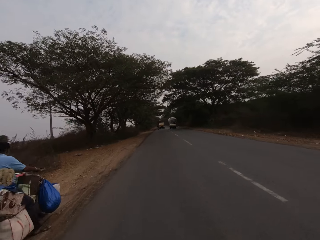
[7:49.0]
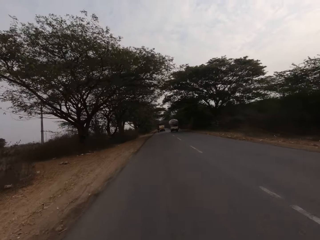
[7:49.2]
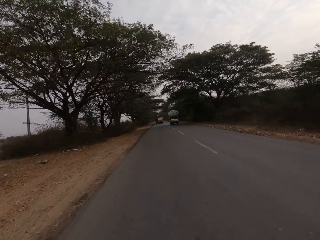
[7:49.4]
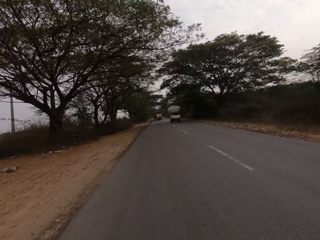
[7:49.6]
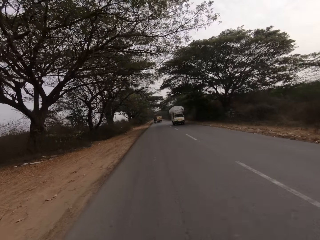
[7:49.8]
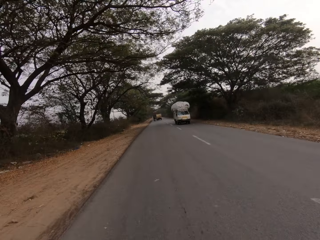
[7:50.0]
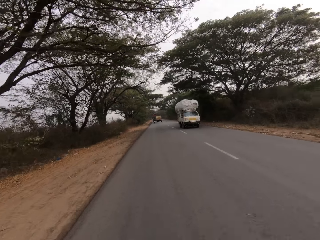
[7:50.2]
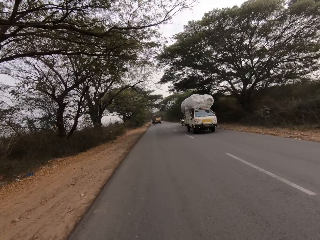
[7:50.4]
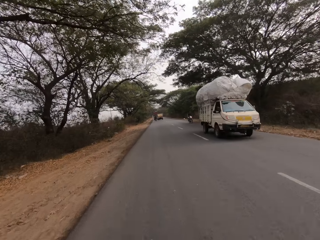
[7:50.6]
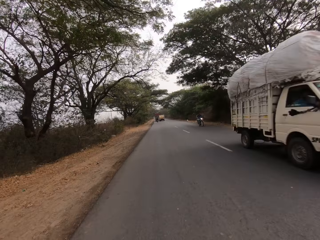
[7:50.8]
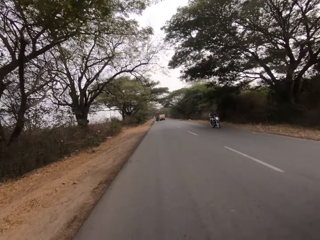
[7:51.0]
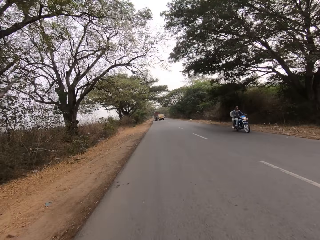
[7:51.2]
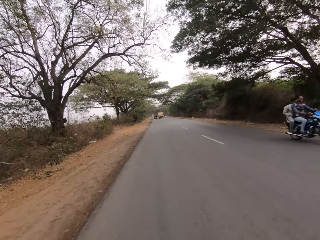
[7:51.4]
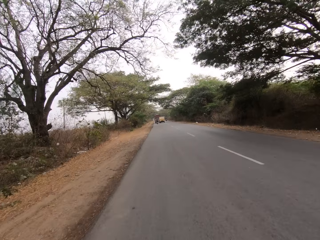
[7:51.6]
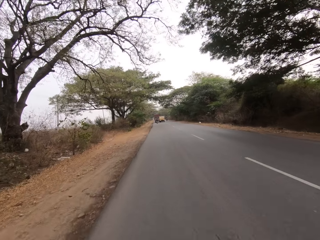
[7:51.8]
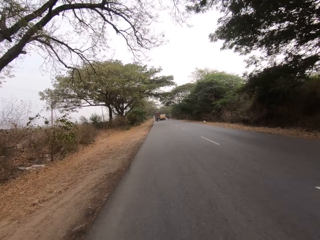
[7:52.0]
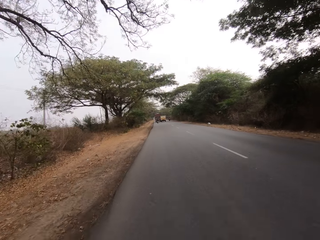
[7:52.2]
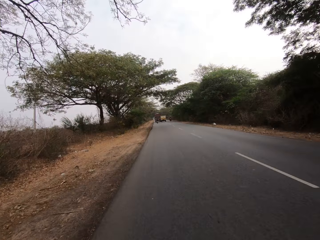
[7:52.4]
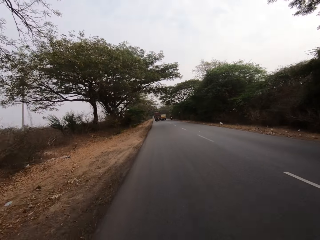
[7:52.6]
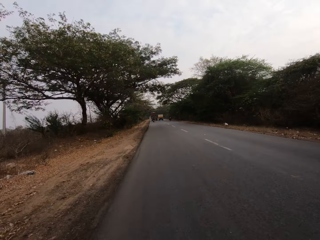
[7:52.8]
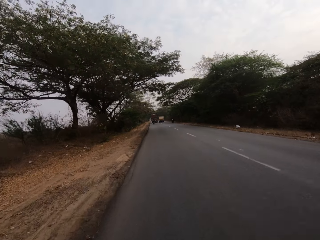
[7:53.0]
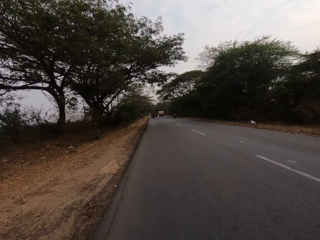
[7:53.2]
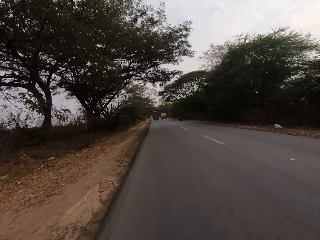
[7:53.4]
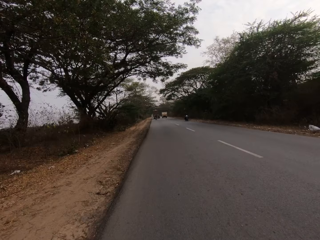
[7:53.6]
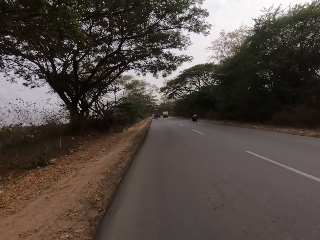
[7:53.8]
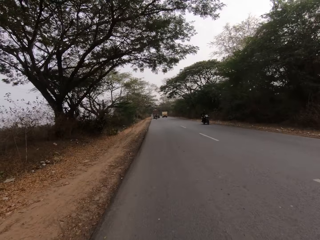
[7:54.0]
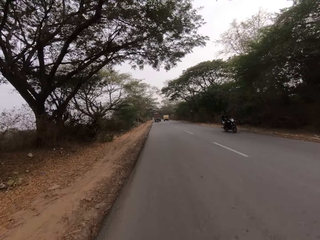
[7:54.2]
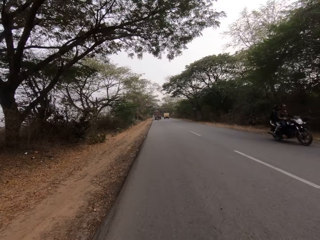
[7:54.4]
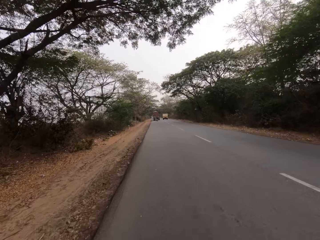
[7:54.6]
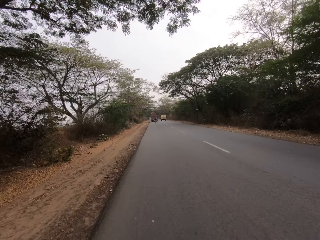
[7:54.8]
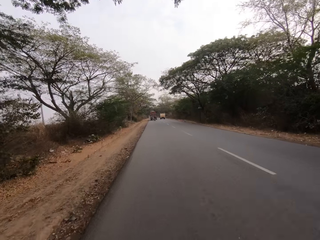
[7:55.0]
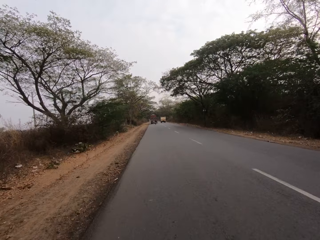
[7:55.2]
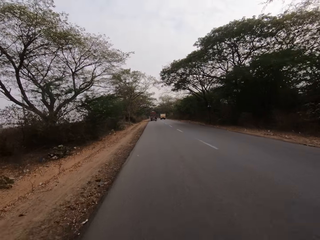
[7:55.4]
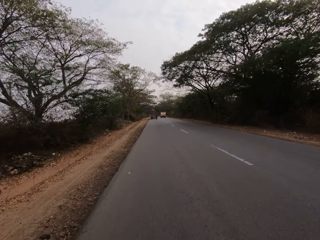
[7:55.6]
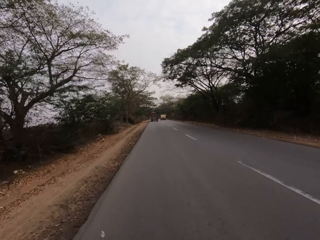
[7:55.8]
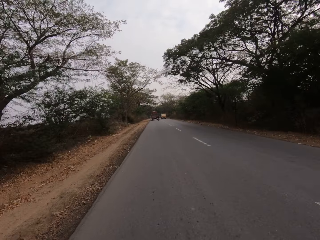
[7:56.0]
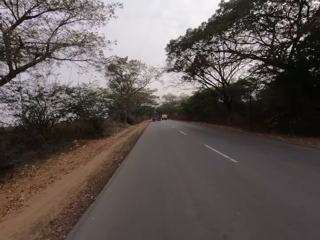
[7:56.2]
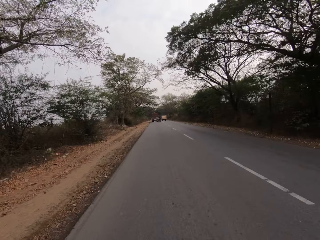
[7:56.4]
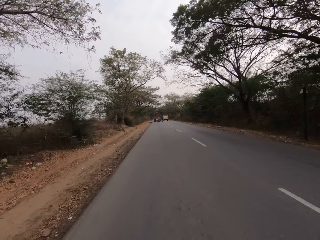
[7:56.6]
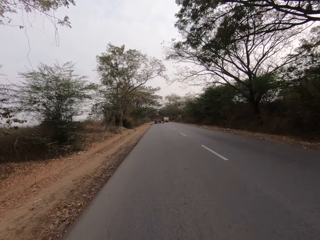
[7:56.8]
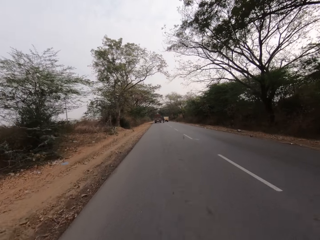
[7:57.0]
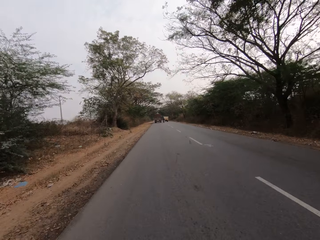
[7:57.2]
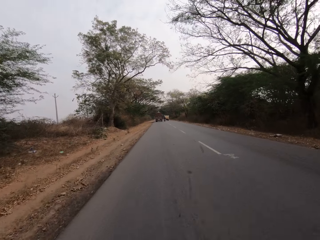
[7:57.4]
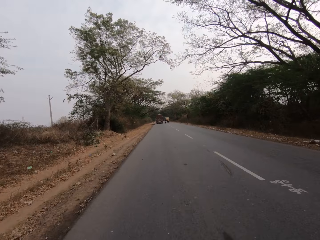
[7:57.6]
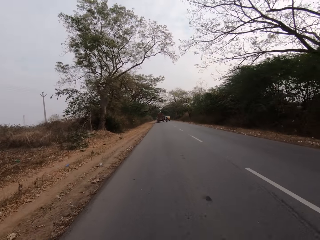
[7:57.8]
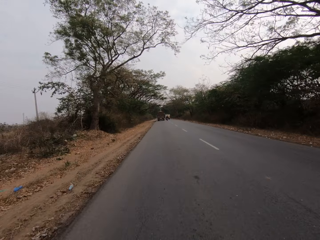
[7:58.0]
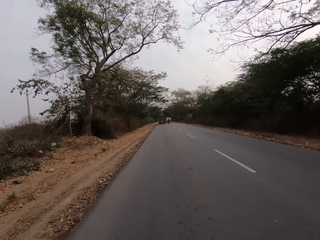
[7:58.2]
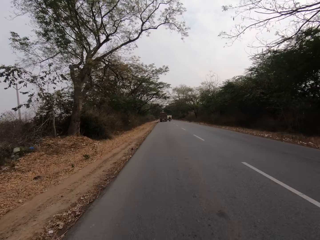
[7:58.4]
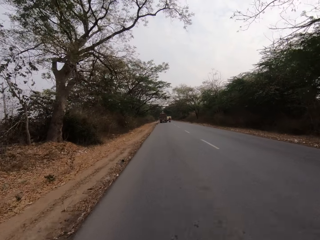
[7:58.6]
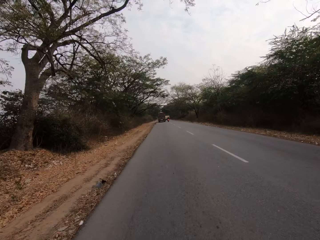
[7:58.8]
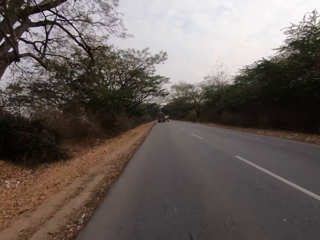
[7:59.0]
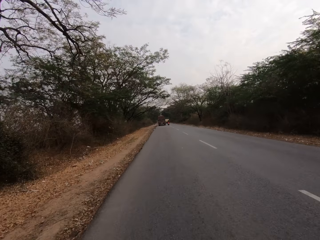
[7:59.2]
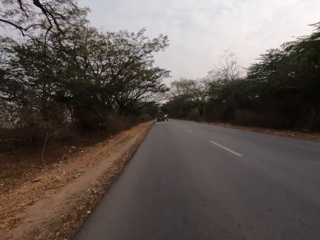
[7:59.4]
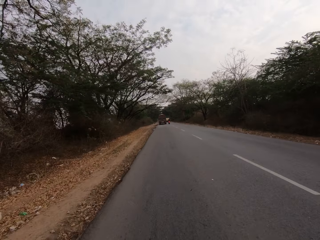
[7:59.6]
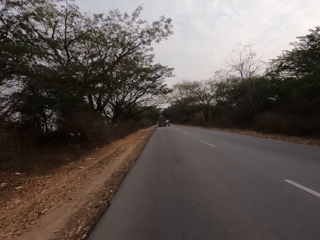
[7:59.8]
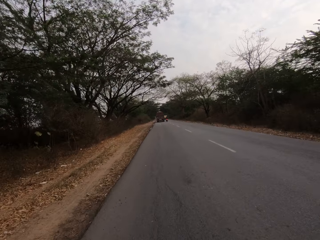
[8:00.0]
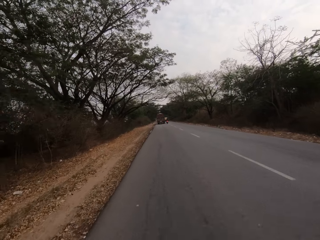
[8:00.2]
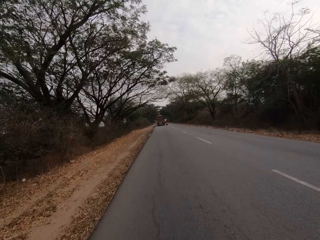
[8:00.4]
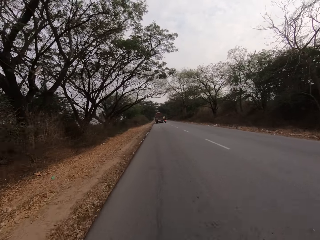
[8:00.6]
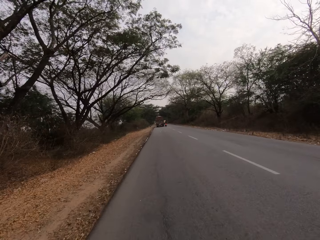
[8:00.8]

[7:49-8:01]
A white truck drives past the camera wearer. A blue motorcycle rides past the camera wearer. A black motorcycle rides past the camera wearer.

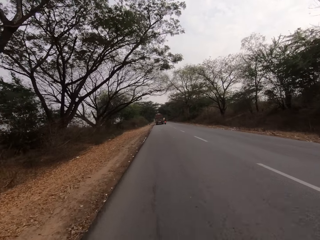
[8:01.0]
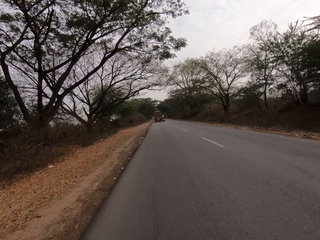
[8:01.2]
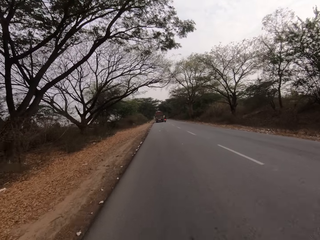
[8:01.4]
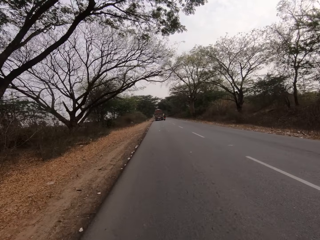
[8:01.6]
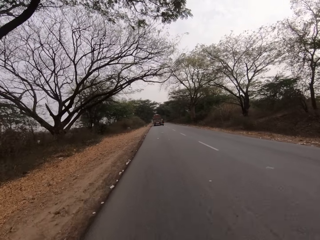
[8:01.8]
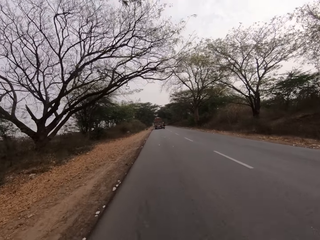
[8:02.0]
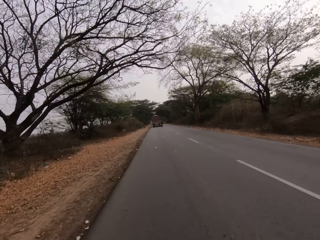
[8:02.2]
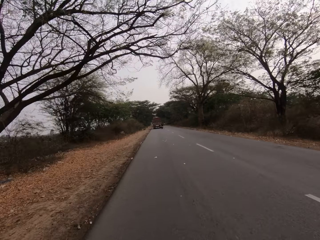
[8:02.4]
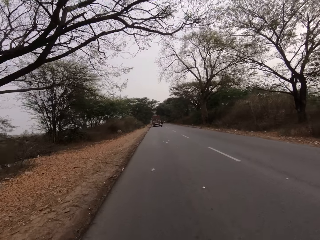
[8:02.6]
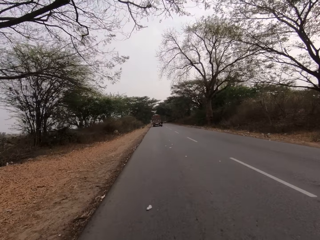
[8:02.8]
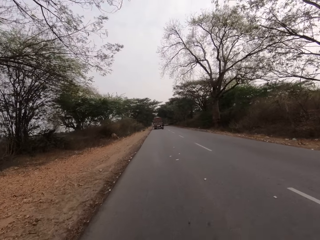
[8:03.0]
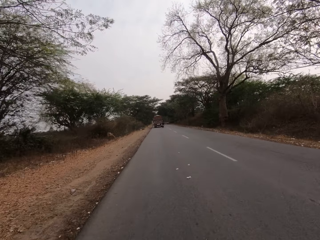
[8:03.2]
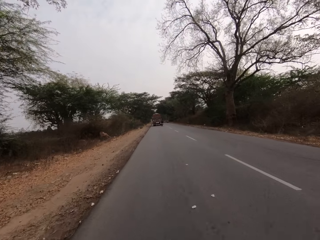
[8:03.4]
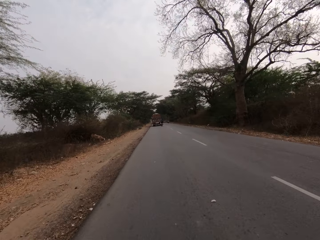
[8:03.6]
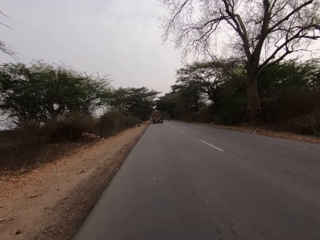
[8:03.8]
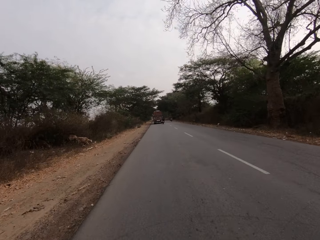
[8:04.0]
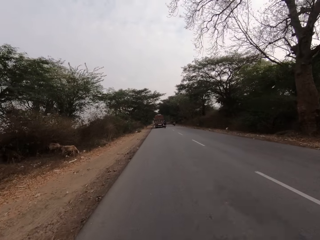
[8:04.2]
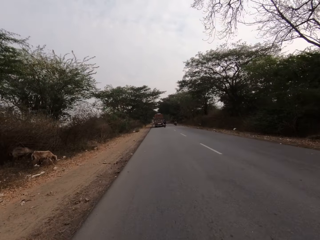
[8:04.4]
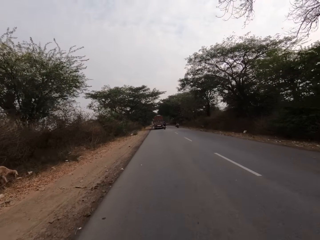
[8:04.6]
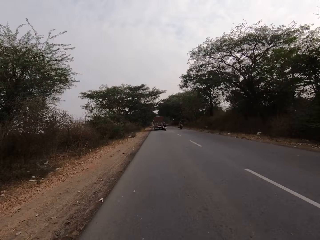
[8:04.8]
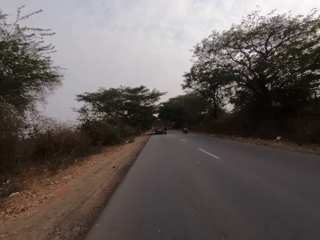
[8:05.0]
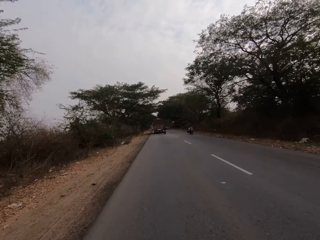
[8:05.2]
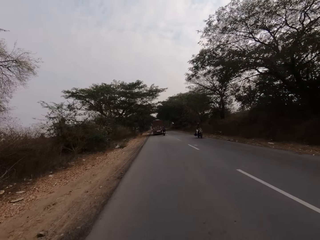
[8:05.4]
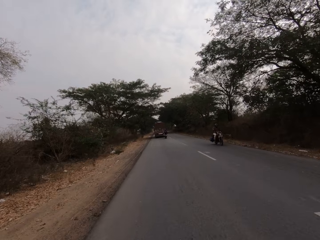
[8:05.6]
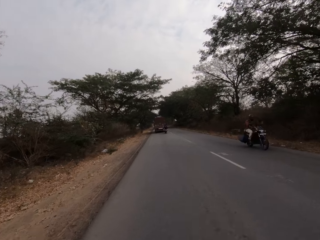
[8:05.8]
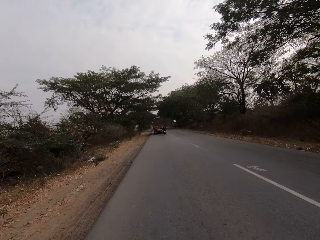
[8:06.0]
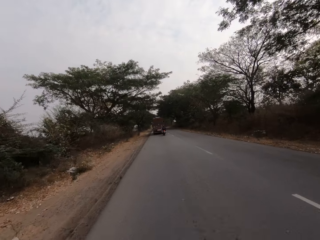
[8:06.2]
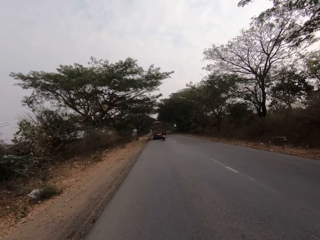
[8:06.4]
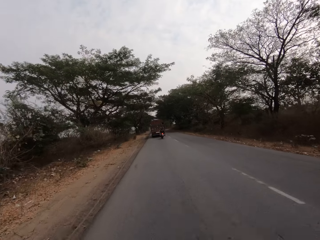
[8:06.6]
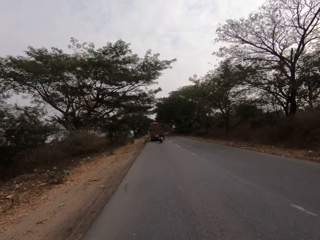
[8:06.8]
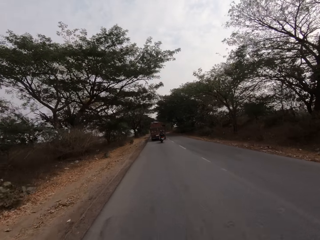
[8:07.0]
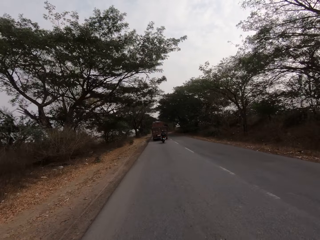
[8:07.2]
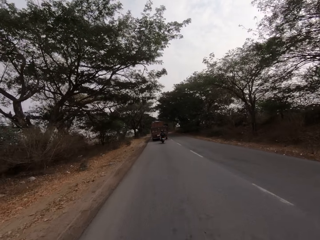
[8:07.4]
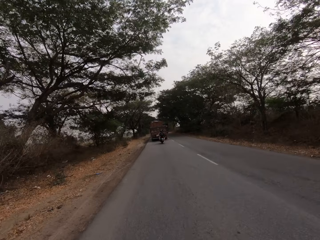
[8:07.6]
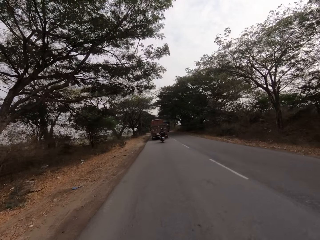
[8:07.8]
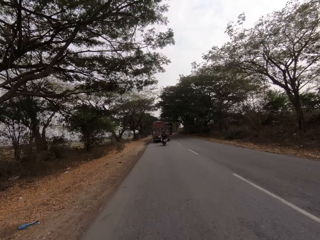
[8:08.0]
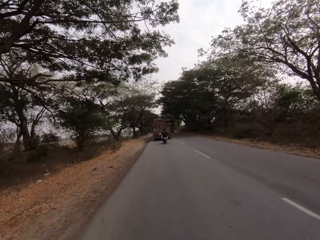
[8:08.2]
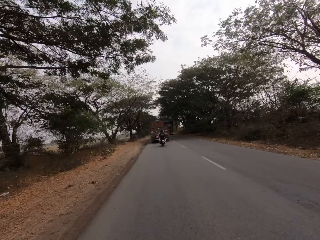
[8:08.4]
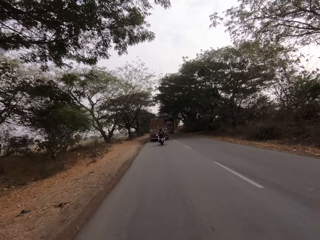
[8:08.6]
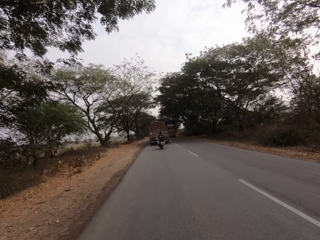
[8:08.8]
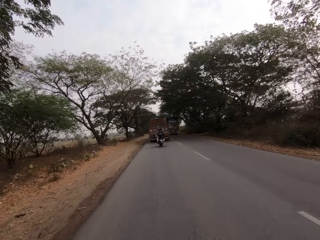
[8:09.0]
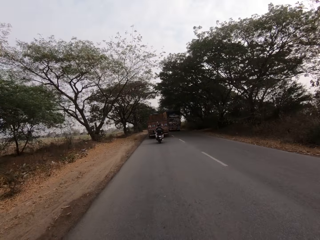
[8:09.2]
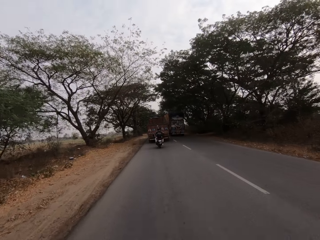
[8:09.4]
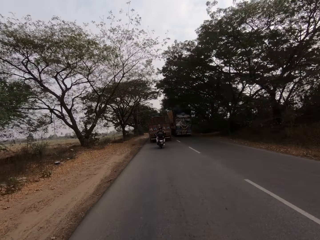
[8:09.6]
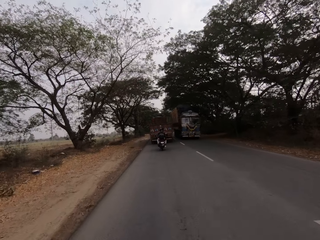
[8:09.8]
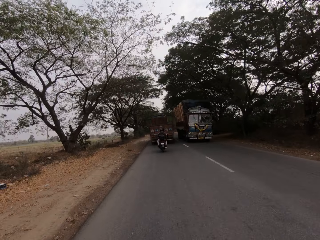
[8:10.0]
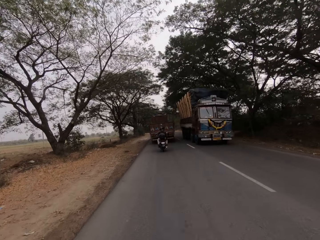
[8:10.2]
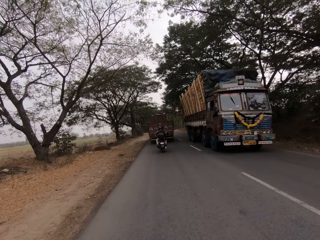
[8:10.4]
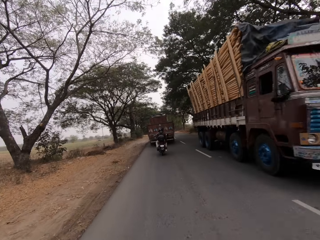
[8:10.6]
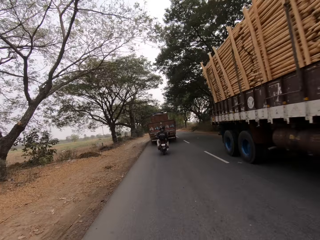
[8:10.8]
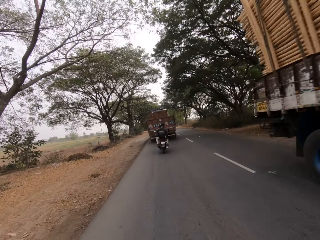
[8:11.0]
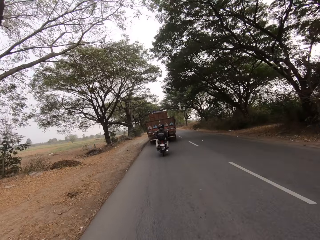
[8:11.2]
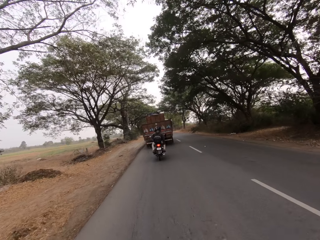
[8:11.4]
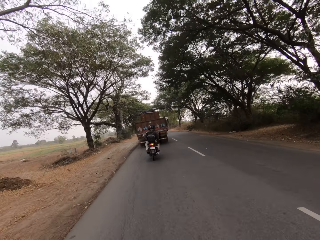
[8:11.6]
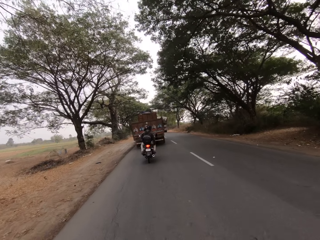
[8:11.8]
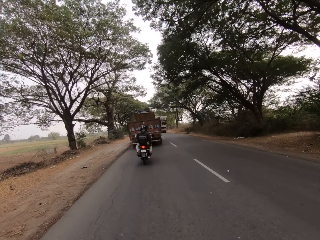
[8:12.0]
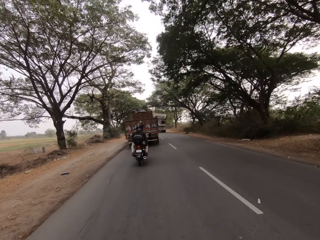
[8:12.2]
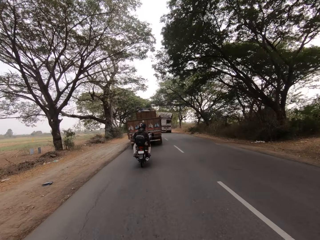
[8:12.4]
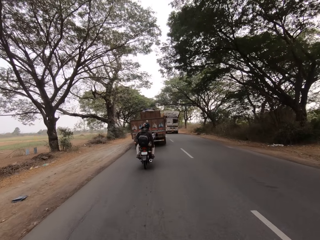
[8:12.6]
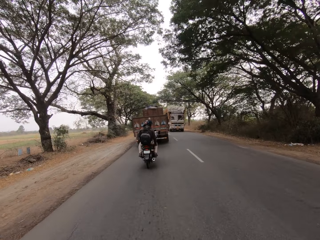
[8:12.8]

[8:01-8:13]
A black motorcycle rides past the camera wearer. A brown trailer drives past the camera wearer.
